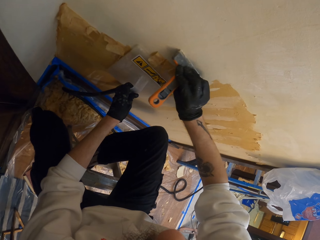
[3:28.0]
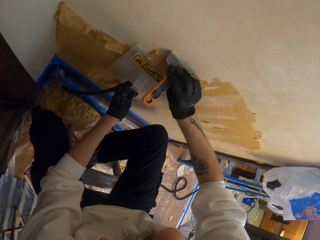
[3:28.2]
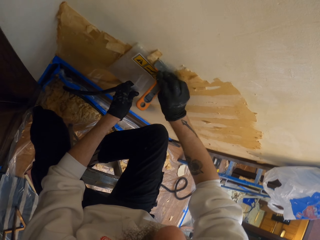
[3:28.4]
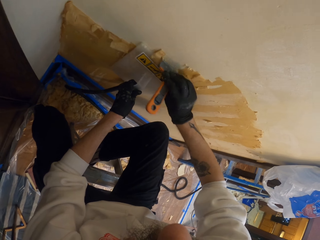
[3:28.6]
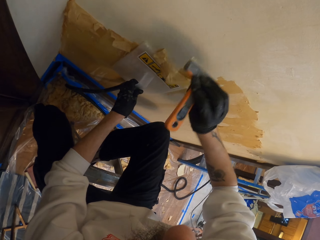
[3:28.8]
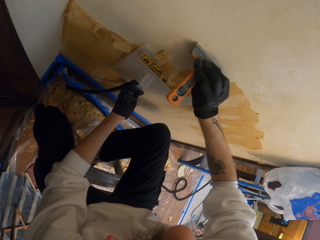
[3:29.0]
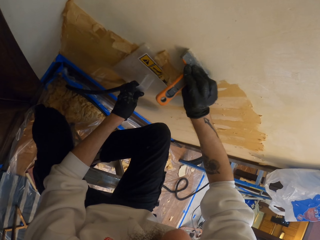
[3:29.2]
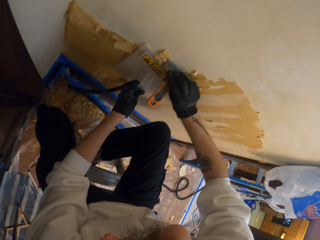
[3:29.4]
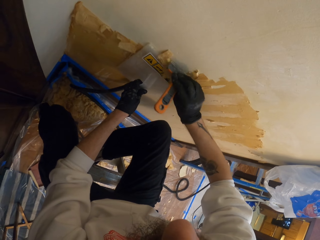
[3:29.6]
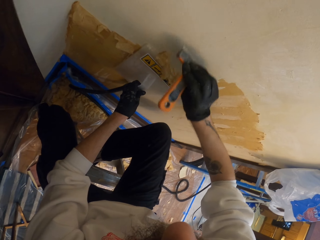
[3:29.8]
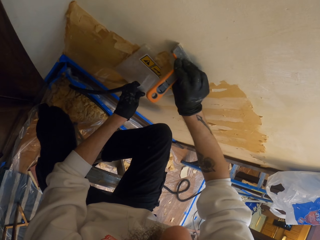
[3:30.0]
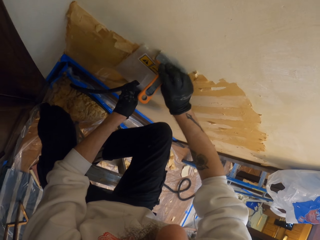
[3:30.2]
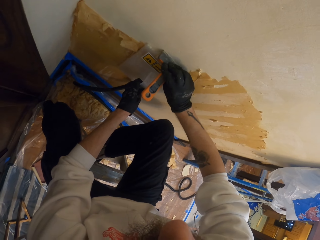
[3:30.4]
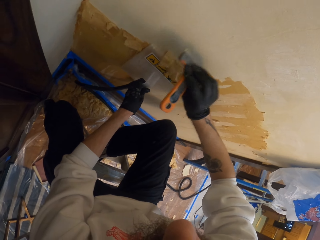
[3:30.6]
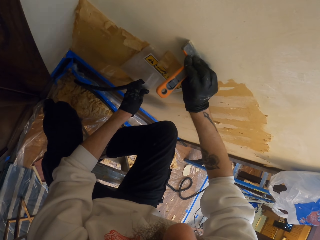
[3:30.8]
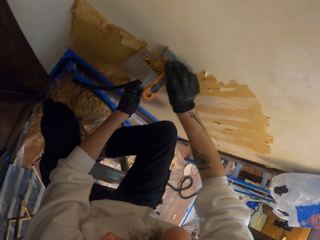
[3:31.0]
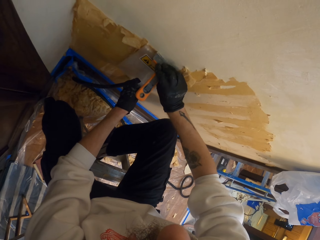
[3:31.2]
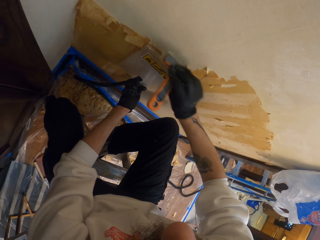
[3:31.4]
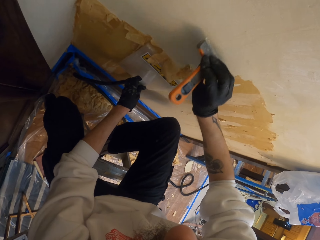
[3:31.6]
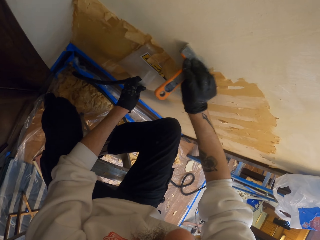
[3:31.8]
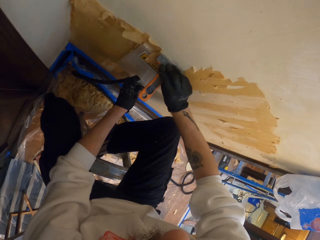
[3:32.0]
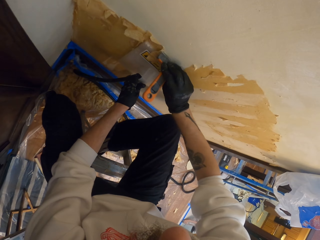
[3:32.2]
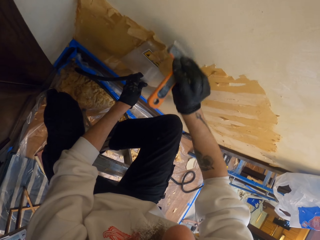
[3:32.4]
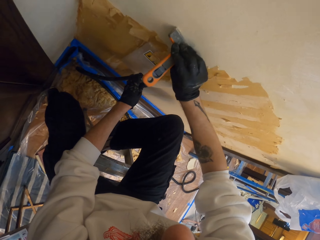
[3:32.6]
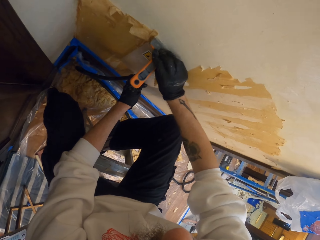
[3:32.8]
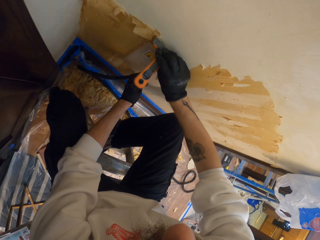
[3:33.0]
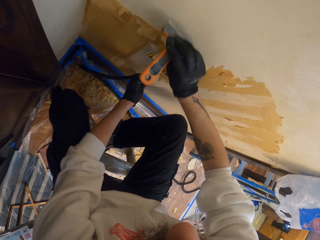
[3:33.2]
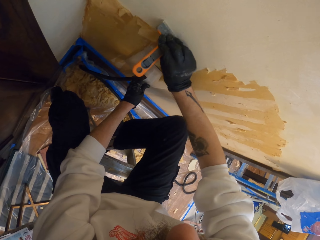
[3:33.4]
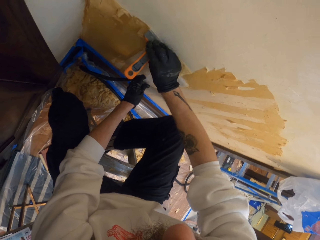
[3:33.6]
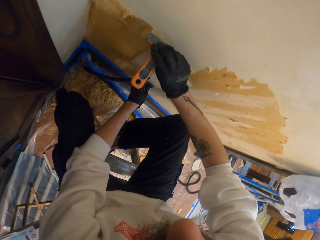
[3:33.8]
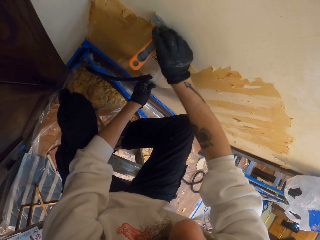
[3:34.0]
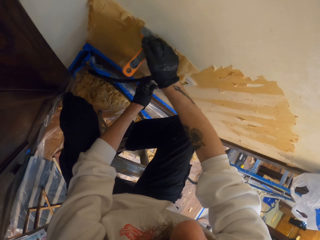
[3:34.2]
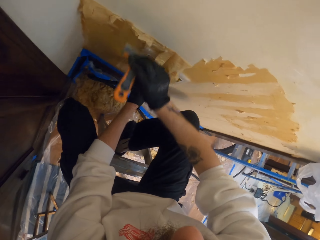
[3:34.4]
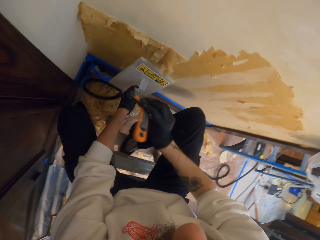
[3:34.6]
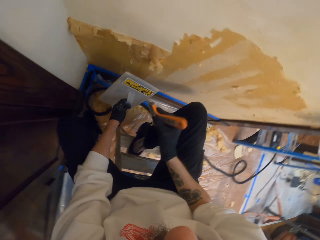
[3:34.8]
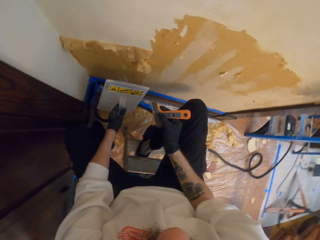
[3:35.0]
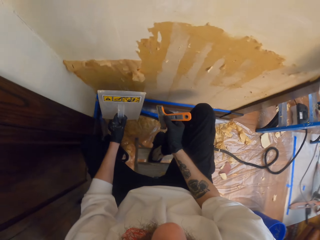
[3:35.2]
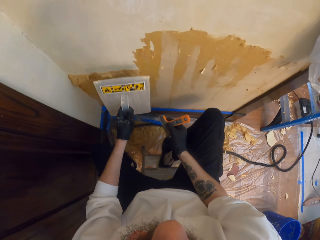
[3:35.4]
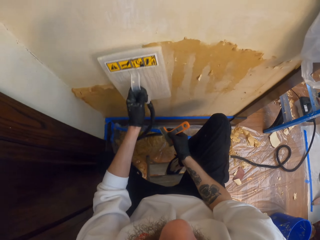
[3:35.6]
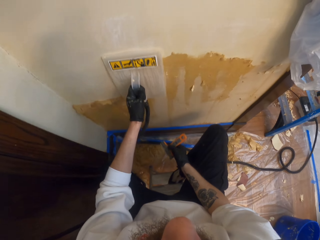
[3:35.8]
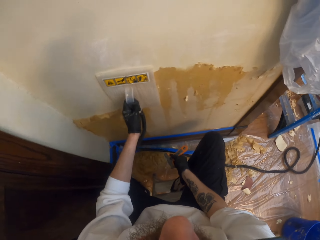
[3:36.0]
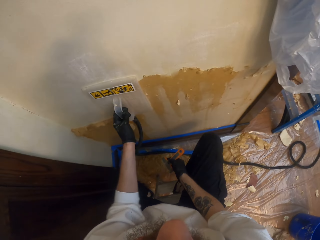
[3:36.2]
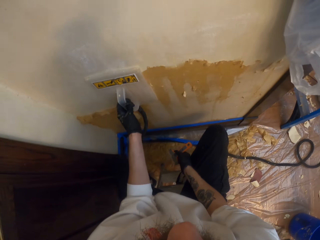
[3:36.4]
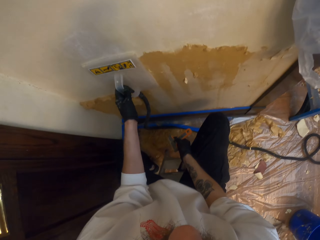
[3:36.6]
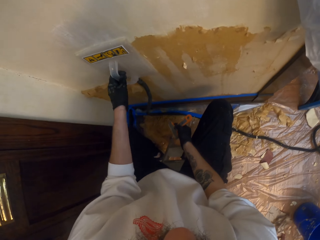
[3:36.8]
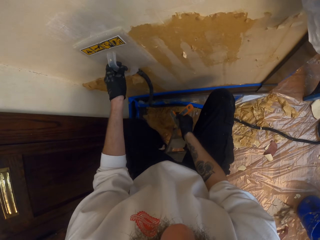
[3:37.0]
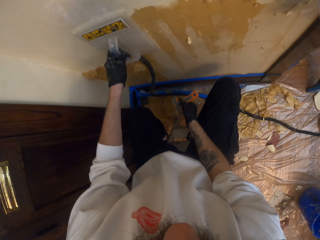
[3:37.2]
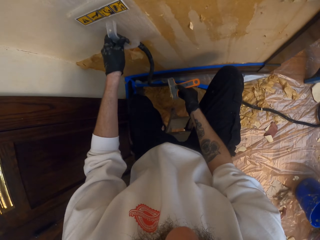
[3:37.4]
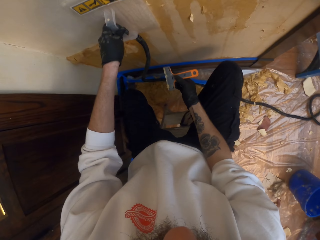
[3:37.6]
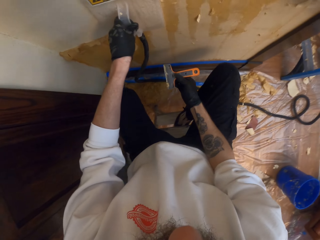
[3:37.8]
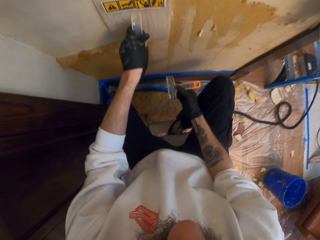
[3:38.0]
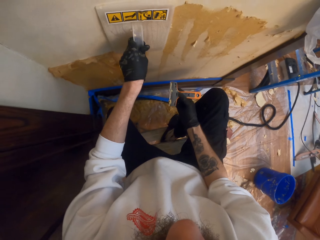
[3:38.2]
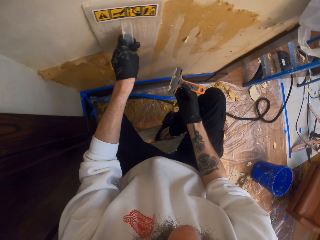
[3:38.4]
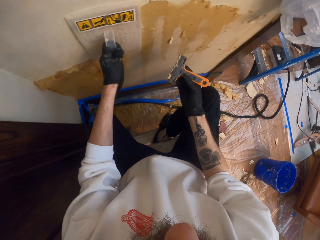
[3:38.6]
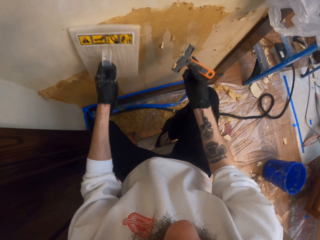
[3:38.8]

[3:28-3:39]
The camera wearer removes the wallpaper steamer from the wall. They put the wallpaper steamer against the wall.

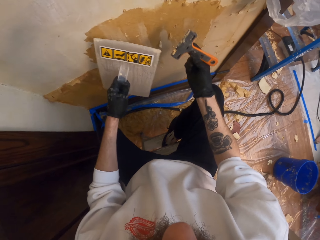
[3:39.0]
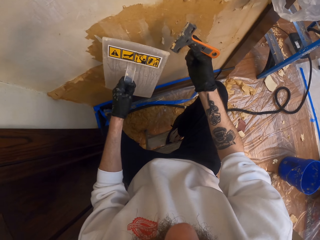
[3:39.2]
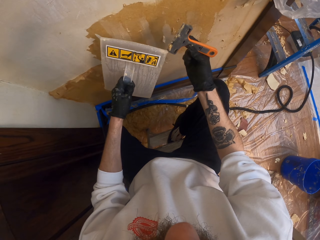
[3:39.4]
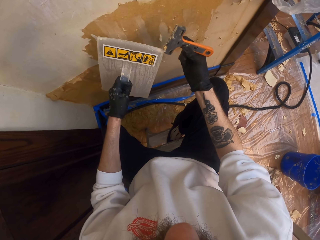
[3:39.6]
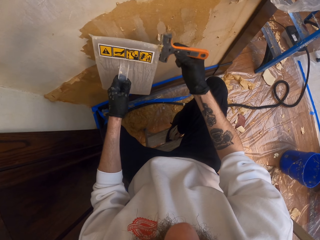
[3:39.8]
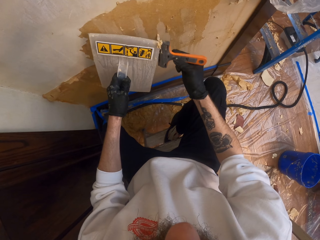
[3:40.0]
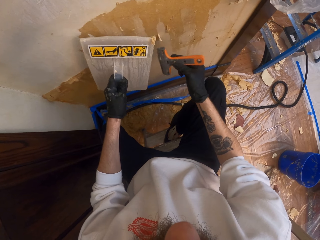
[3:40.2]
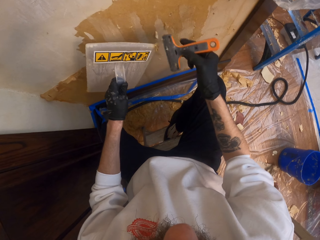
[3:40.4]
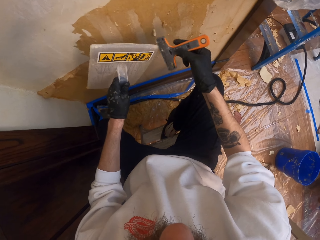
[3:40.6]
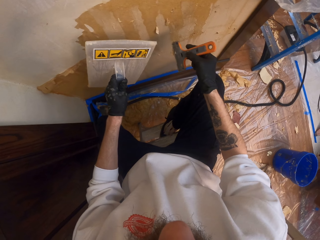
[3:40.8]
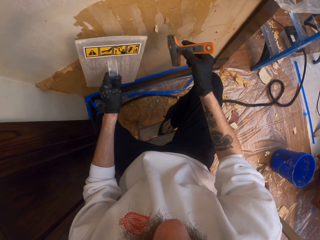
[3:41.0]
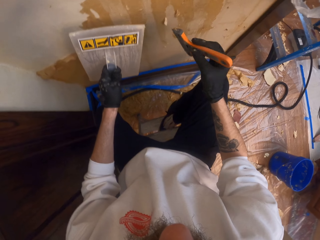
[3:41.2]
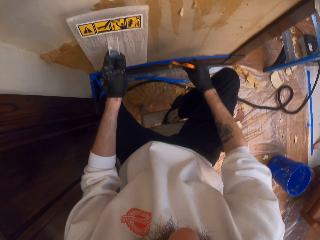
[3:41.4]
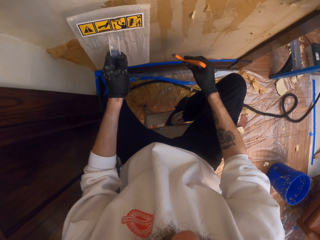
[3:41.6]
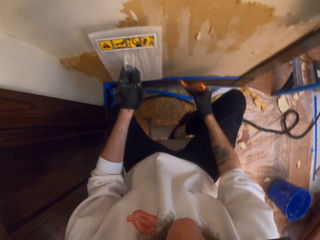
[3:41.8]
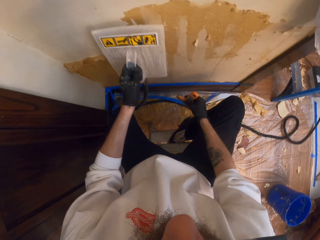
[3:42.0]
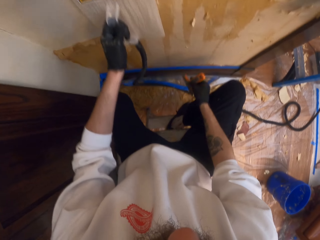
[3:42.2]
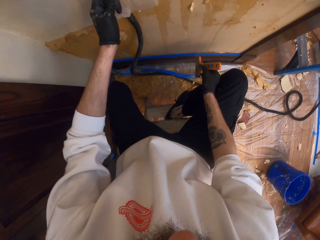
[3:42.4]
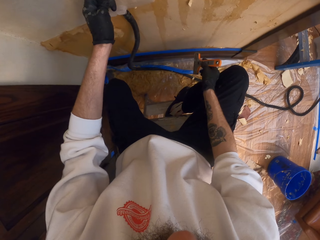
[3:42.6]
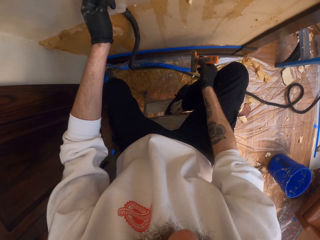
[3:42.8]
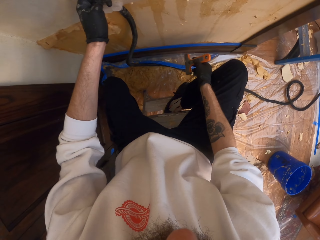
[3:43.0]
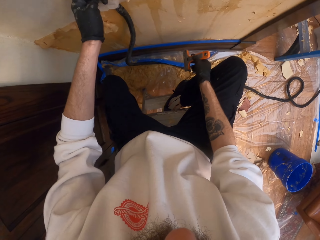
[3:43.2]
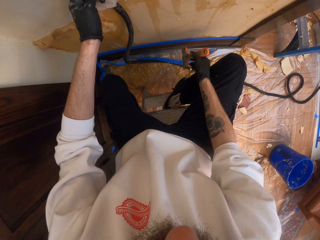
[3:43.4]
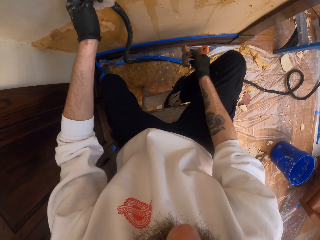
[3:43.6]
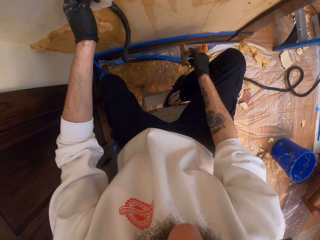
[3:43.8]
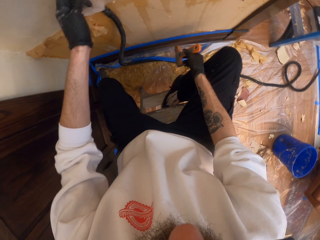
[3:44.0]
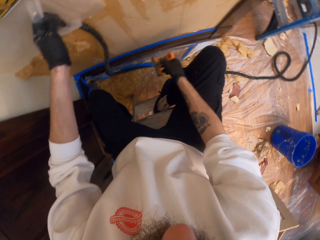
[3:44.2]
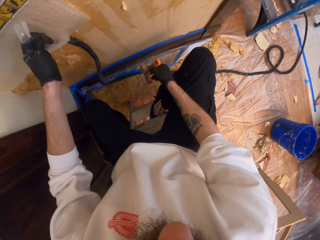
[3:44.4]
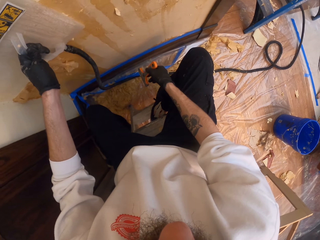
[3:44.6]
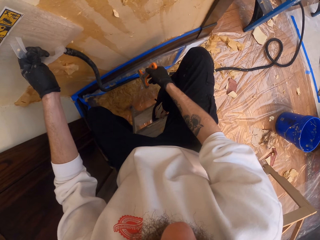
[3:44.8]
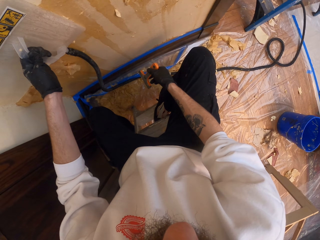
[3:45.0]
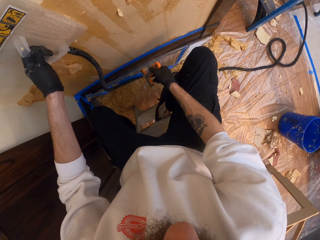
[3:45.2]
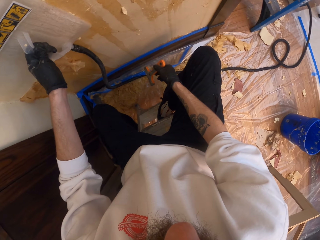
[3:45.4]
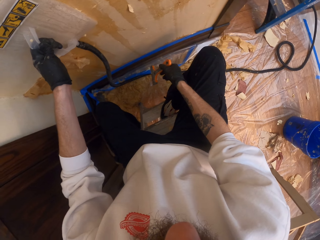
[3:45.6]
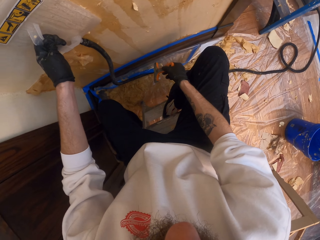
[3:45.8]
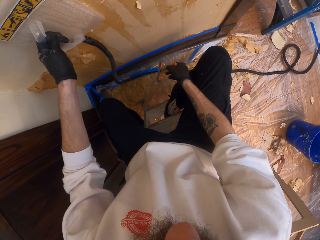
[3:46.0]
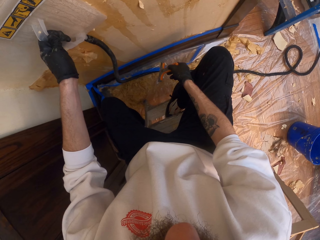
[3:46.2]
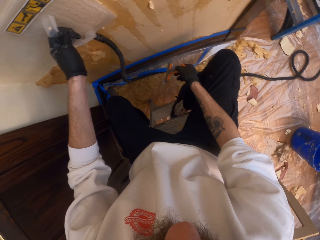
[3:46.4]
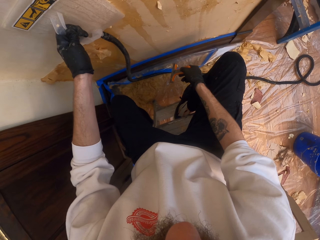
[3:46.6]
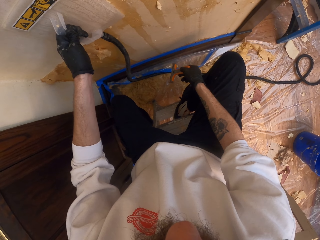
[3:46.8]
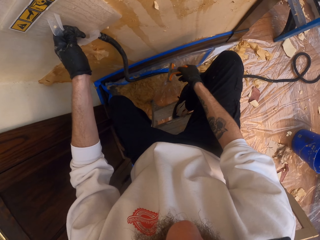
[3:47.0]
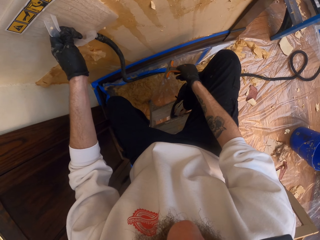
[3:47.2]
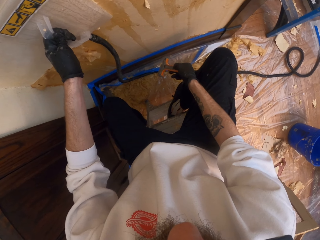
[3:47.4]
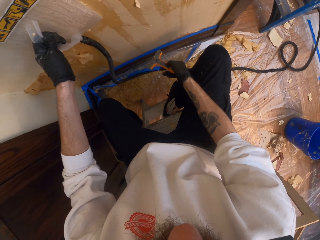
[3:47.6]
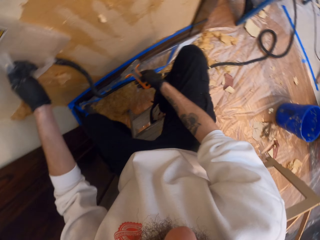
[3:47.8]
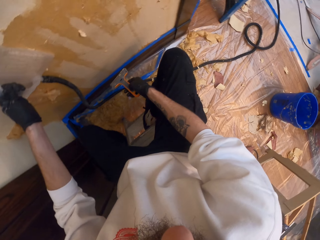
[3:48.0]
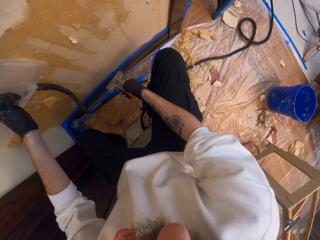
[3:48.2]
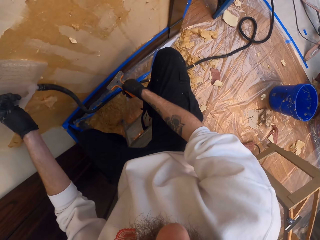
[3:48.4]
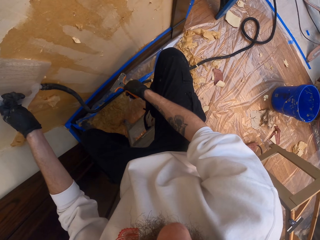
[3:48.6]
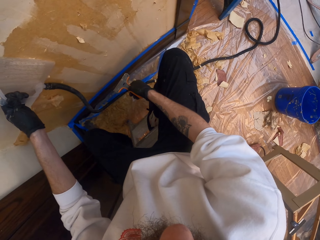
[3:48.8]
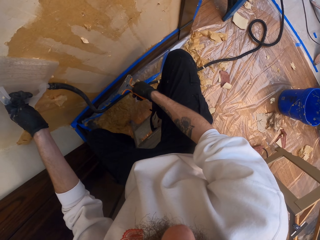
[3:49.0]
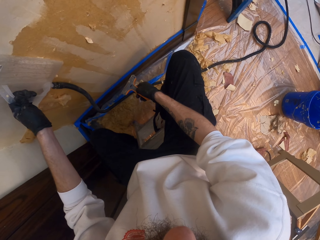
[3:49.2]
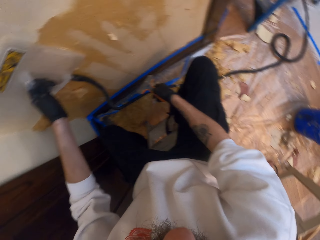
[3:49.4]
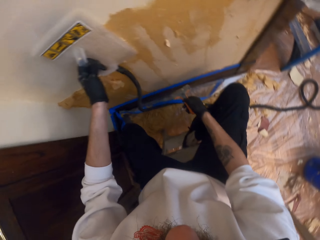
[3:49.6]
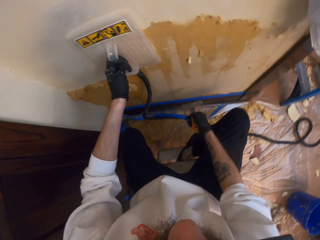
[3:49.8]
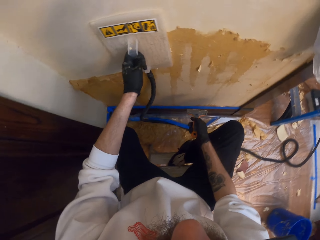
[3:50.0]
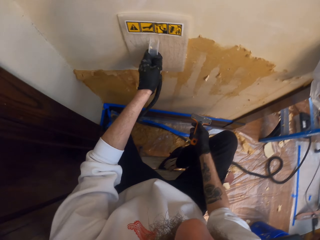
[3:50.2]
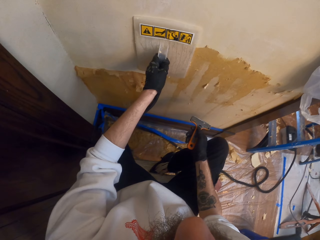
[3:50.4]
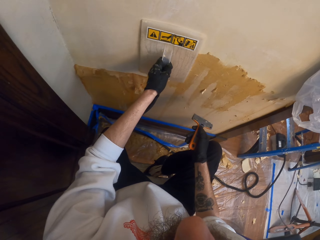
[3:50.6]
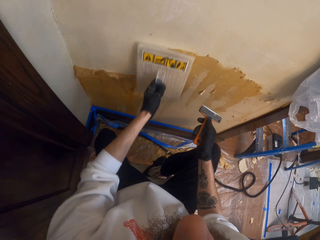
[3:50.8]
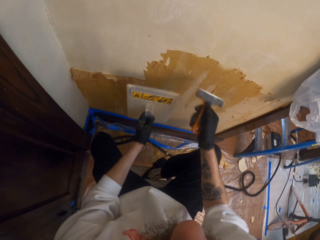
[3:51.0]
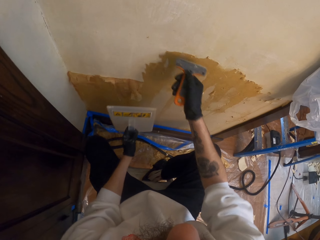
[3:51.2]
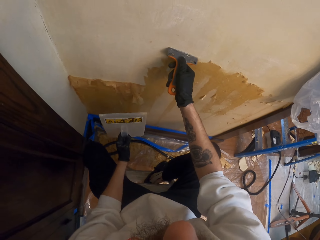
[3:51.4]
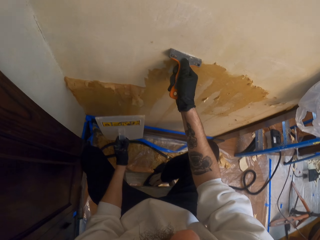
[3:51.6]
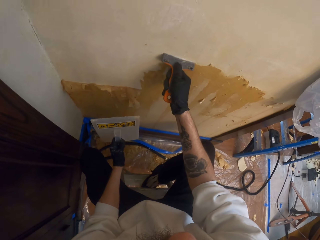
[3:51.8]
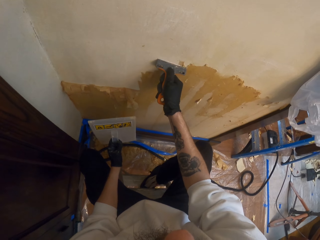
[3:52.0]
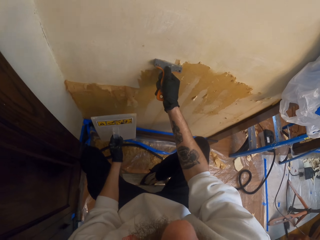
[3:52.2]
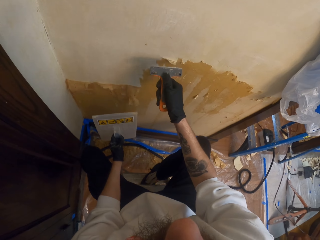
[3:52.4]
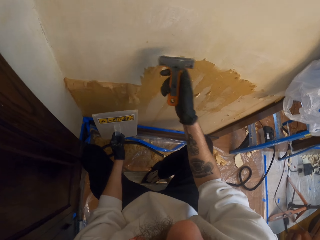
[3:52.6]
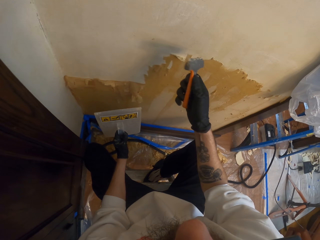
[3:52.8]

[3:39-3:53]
The camera wearer removes the glue from the scraper using the wallpaper steamer. They put the wallpaper steamer against the wall. They look at the wall. They remove the wallpaper steamer from the wall. They scrape off the glue from the wall using the scraper.
